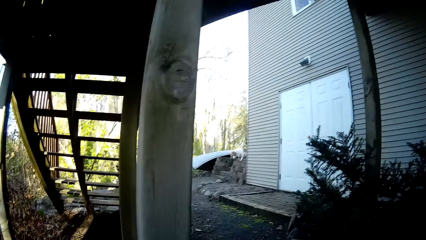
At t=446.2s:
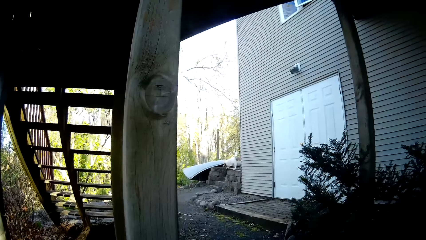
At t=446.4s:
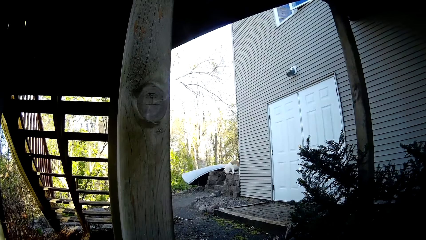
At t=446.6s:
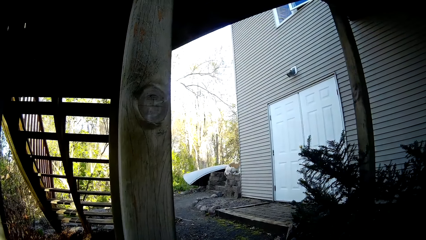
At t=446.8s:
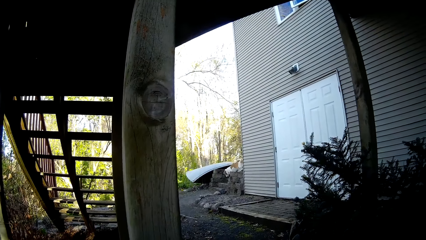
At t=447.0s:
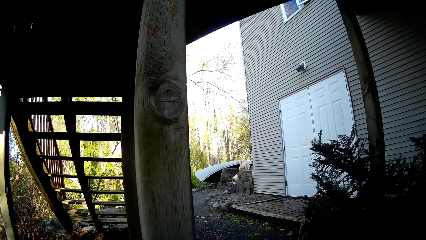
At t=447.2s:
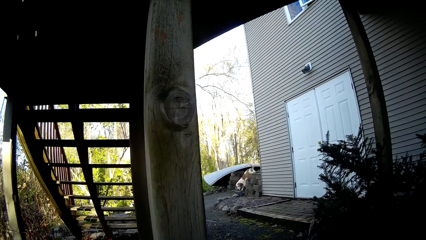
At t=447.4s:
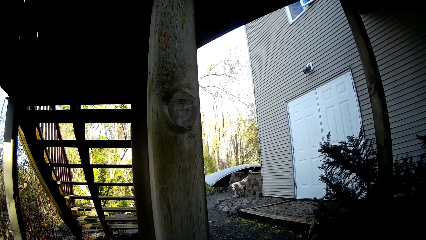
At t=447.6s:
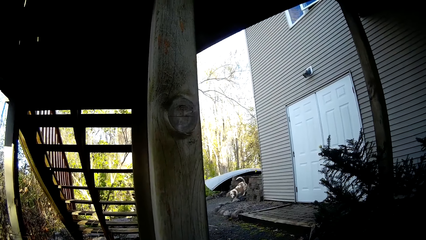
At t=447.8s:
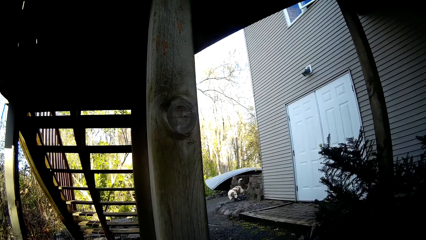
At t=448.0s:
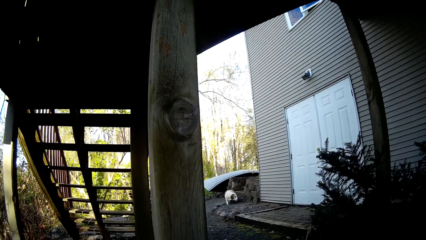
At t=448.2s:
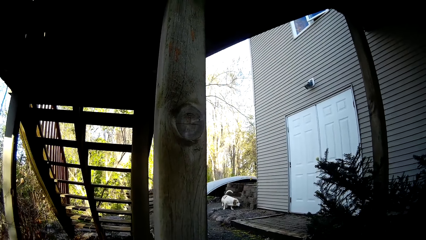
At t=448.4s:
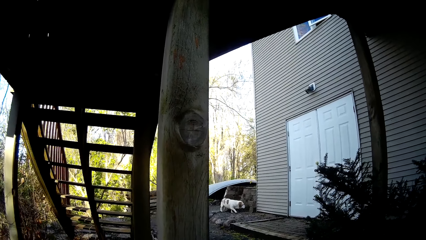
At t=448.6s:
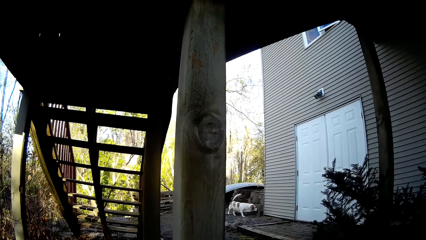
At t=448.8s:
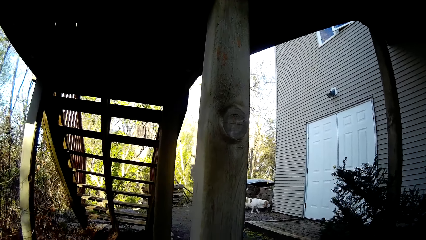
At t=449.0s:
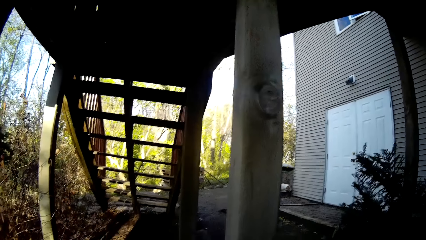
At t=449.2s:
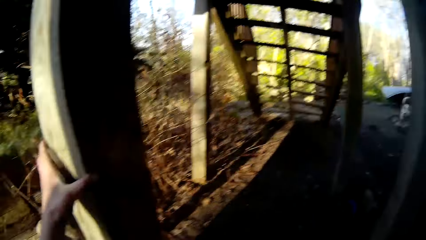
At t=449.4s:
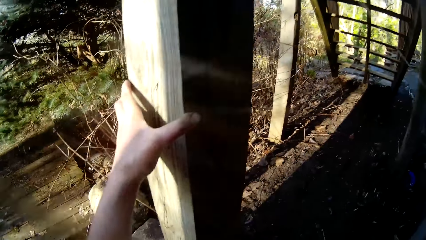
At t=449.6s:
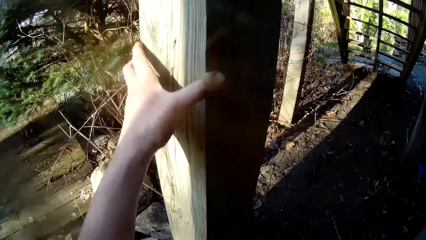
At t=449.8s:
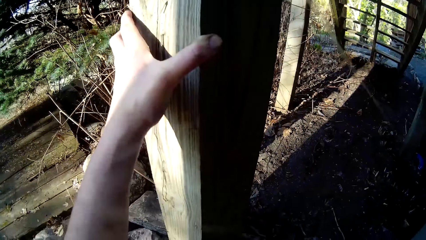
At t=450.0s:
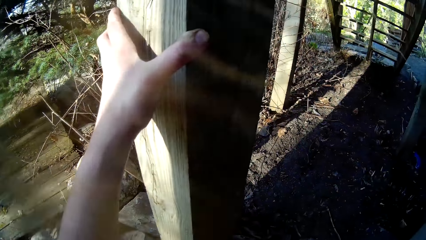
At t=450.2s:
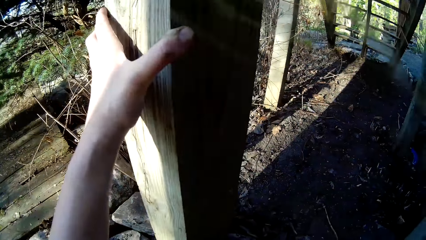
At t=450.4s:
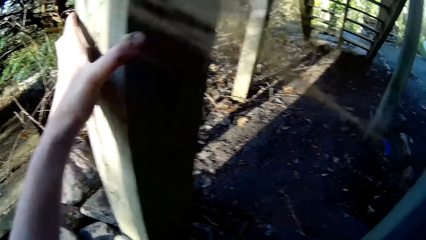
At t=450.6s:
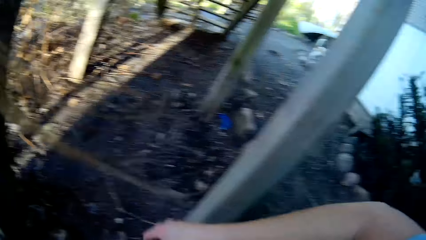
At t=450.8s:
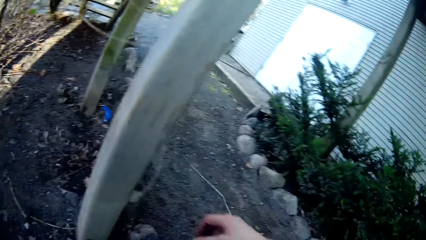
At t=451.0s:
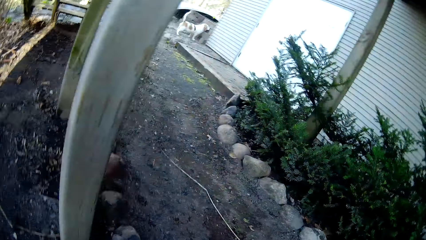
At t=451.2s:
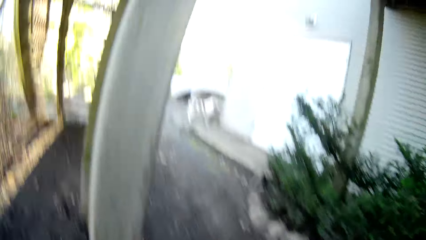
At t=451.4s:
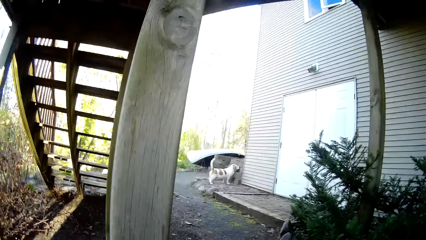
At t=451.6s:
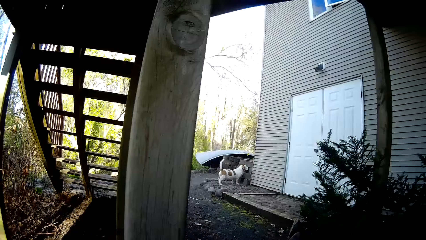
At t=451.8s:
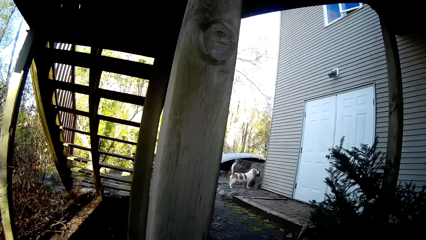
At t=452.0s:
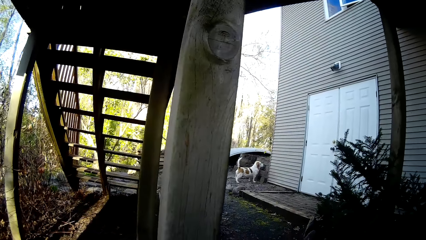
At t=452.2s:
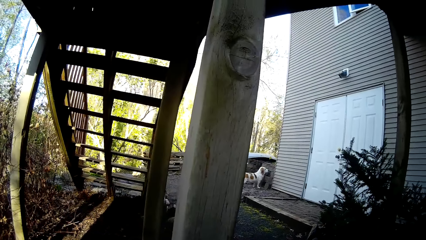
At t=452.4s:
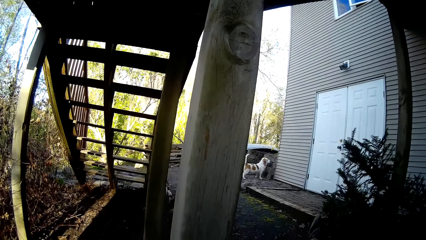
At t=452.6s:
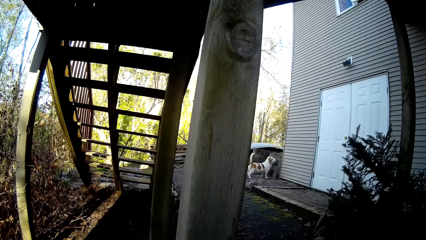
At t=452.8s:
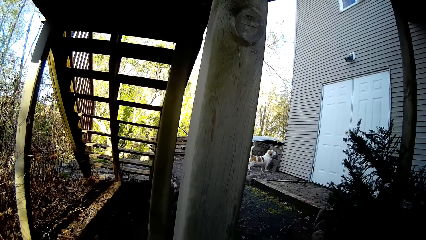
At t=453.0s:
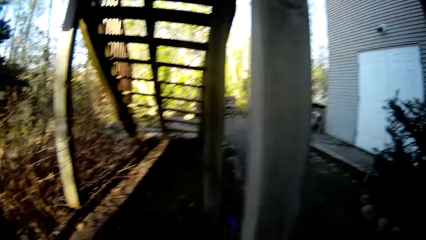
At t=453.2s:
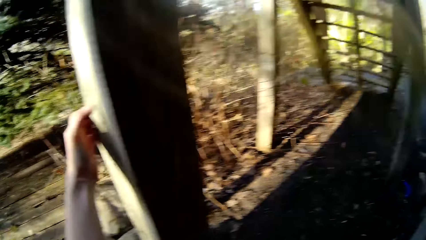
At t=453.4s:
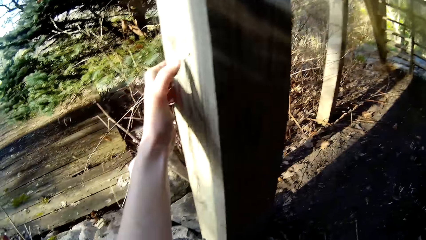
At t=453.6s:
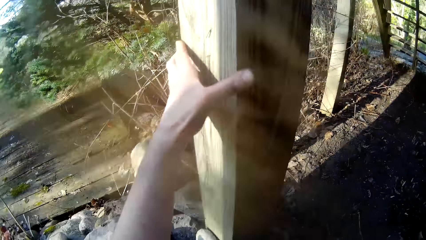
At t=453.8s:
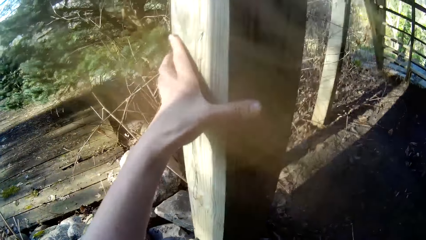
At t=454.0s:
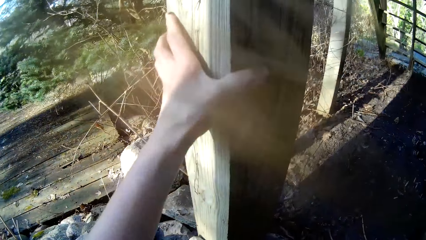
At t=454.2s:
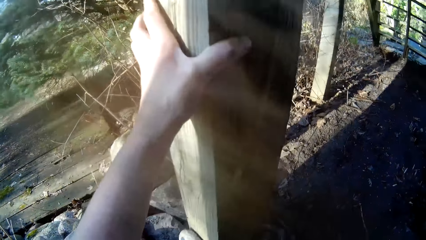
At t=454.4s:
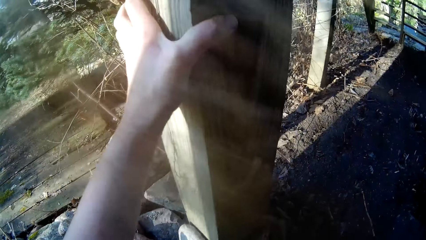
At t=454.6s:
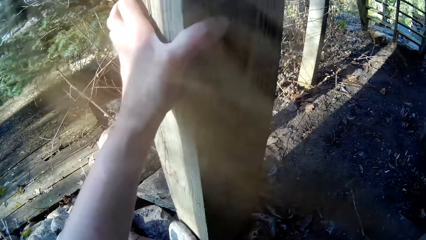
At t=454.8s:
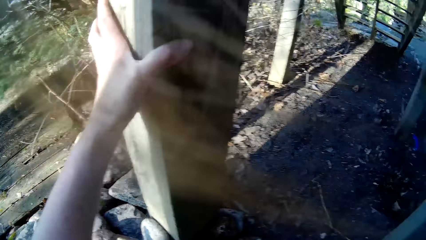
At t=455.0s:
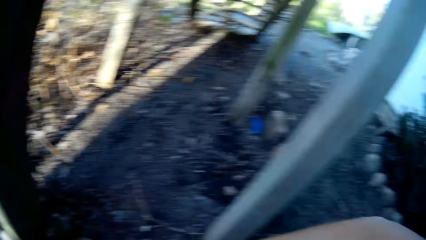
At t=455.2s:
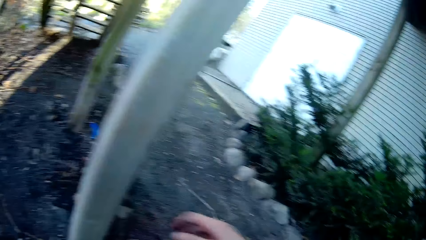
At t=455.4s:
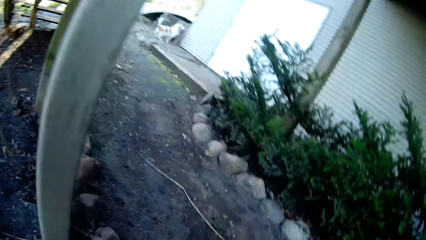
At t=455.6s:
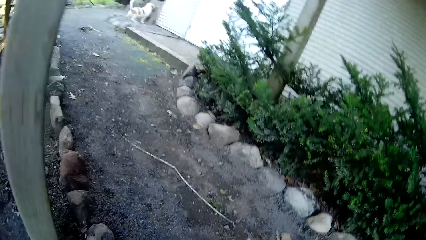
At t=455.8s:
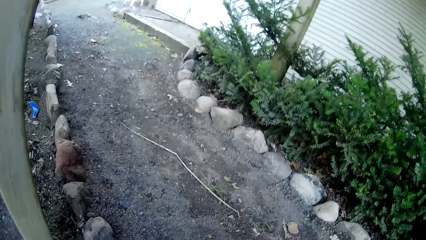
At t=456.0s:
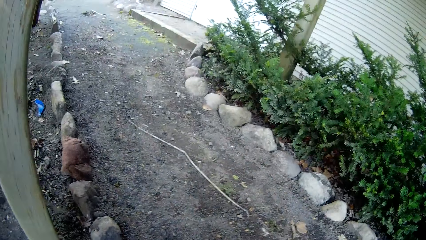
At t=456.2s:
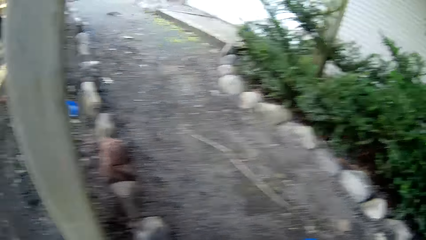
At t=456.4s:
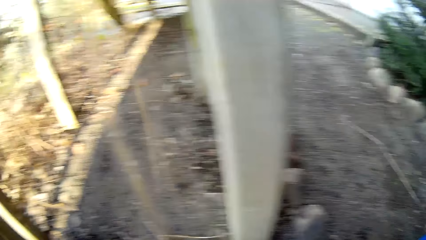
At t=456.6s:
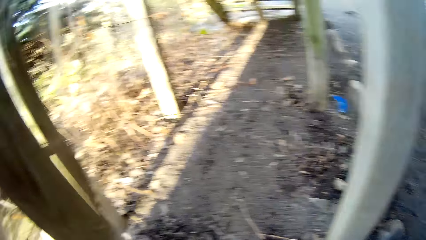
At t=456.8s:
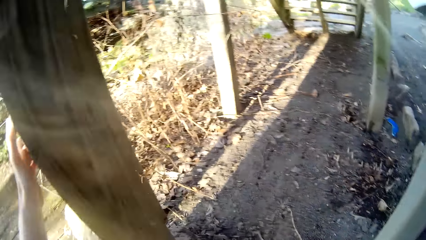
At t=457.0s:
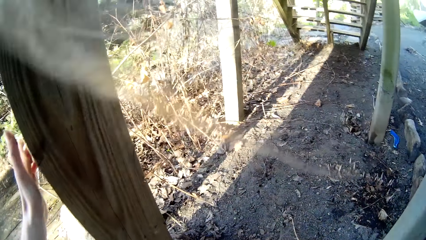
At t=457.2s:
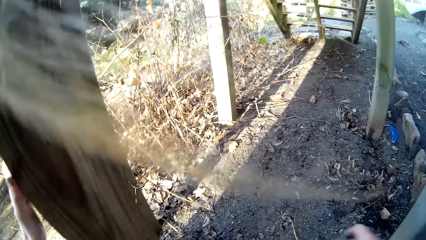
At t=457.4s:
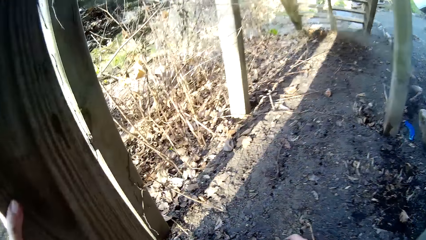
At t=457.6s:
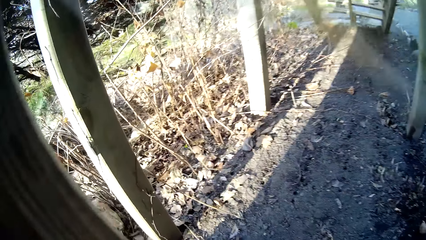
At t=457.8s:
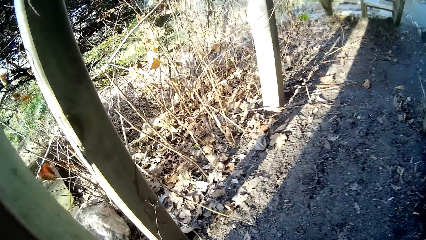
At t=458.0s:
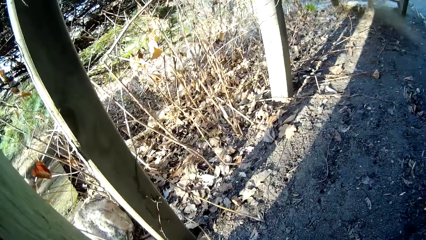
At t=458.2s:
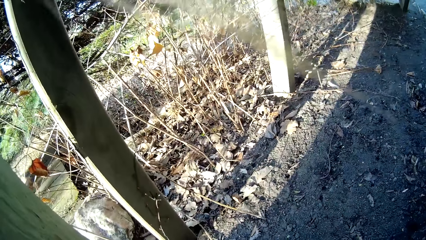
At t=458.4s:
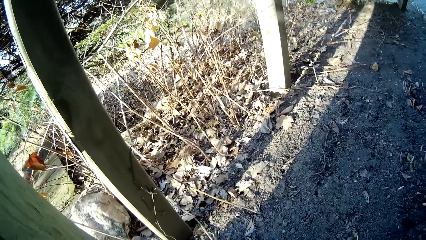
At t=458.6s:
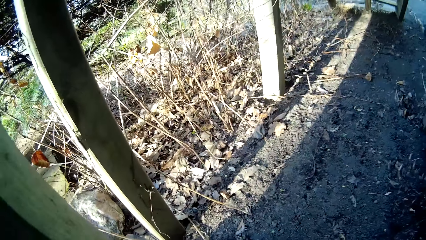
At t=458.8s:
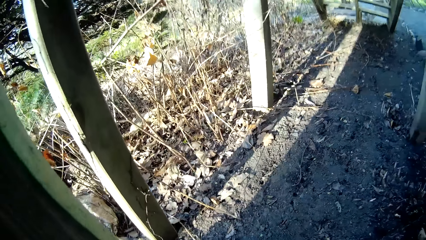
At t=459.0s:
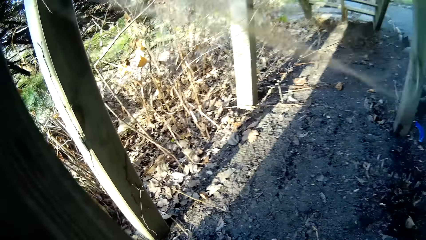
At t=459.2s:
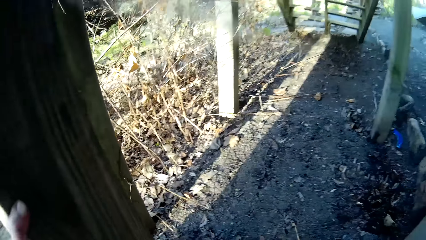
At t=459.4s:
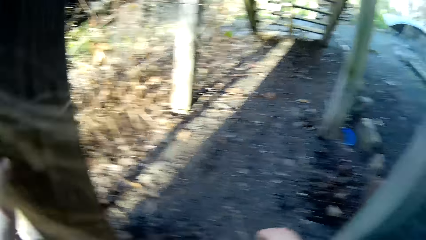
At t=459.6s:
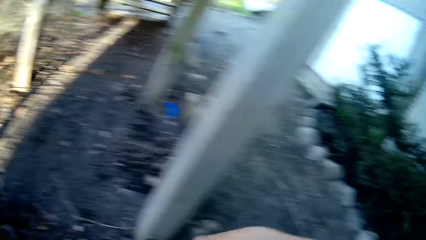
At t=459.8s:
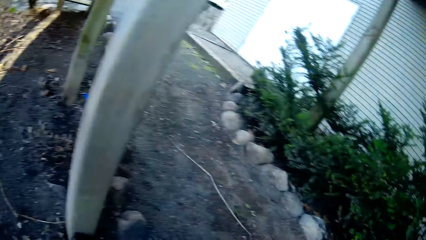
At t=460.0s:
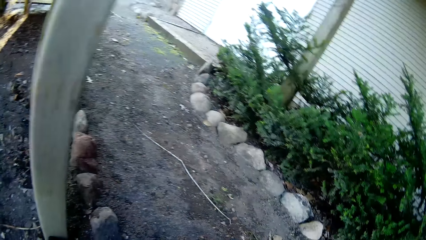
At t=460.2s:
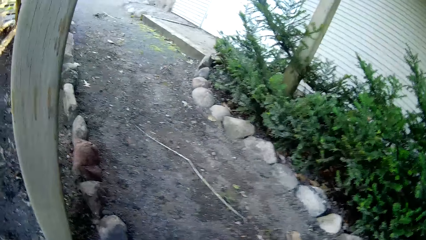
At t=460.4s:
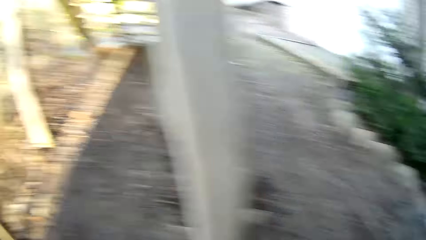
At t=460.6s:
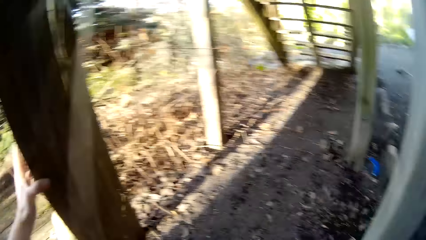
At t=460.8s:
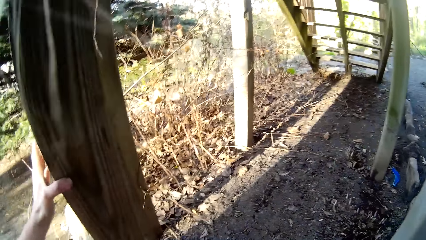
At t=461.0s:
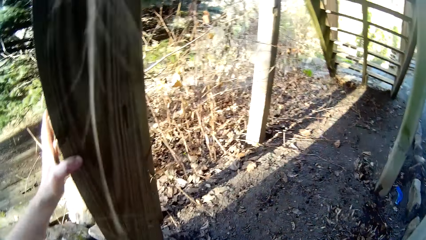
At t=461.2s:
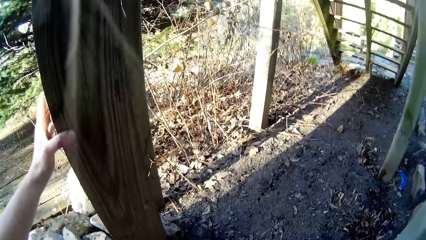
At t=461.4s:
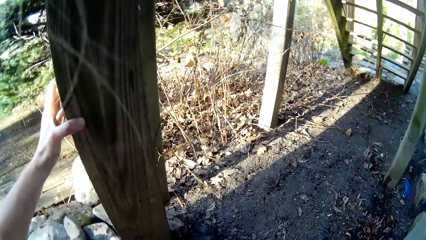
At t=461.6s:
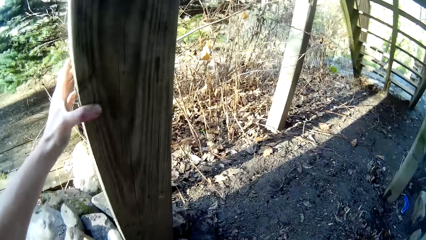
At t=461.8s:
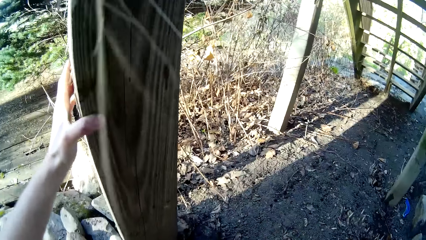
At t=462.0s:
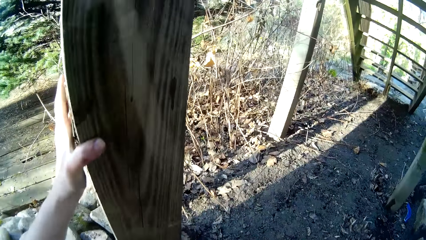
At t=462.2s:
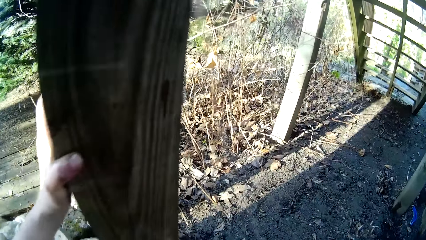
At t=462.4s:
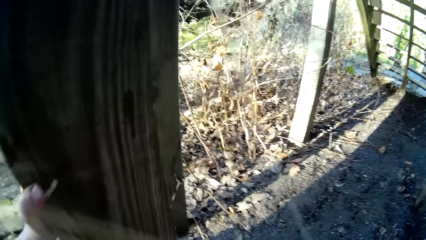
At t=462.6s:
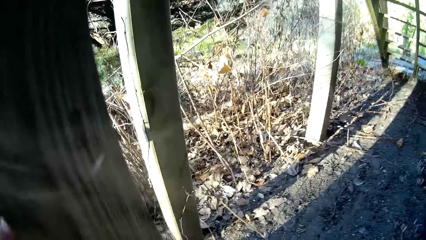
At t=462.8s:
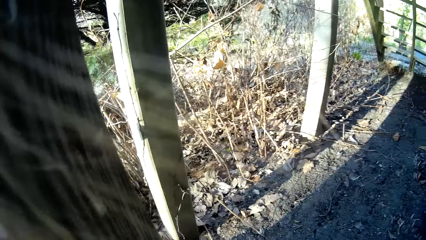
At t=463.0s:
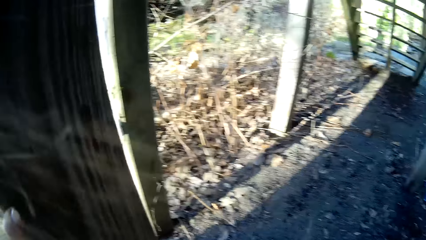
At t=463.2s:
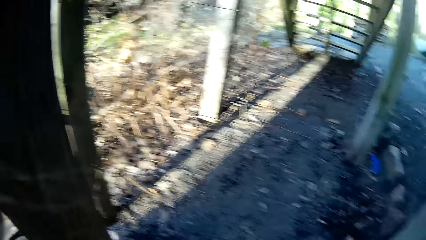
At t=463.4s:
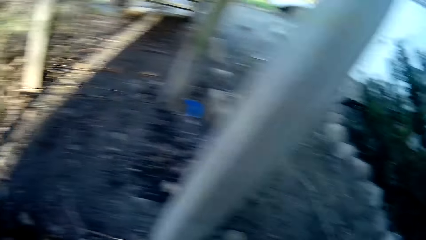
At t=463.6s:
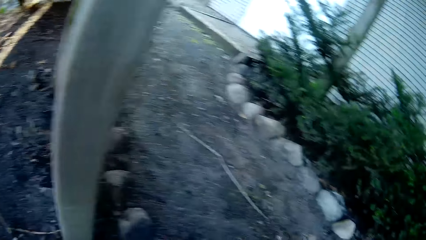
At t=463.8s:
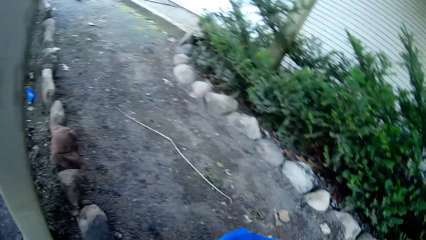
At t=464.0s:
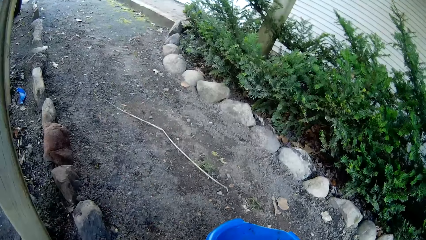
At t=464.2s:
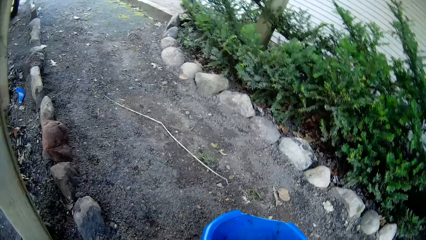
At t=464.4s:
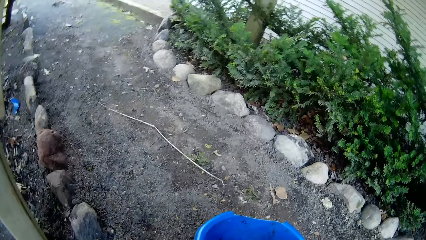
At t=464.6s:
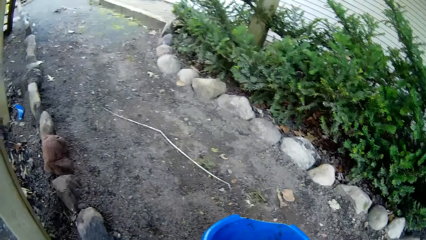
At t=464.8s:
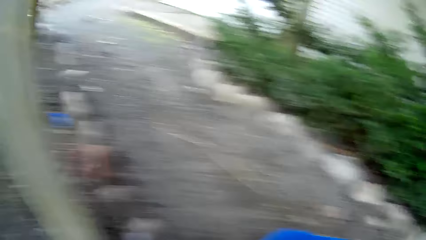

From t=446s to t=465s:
The camera wearer looks around. She puts a stone on the ground with her right hand. She moves her hand on wood. She puts a stone on the ground with her right hand. She stares around.
